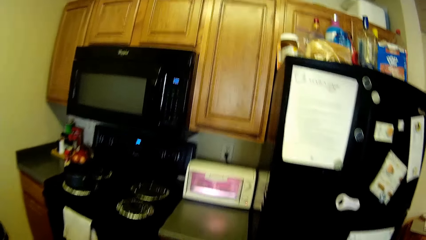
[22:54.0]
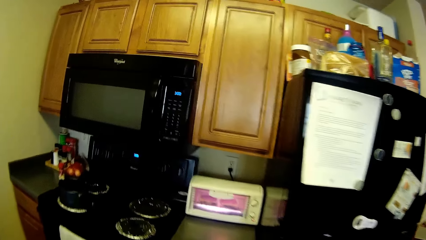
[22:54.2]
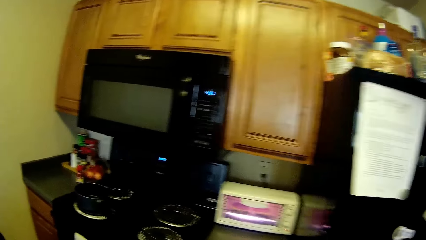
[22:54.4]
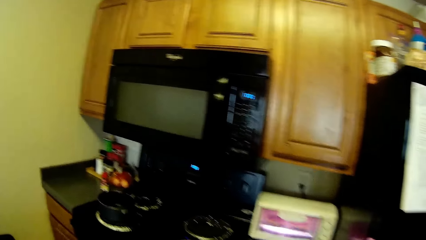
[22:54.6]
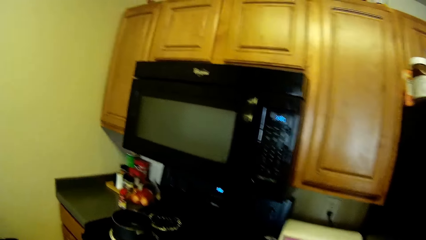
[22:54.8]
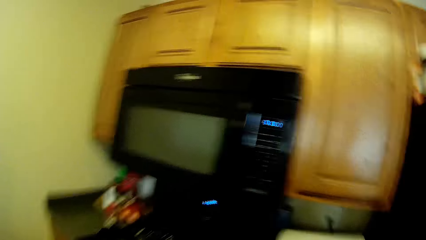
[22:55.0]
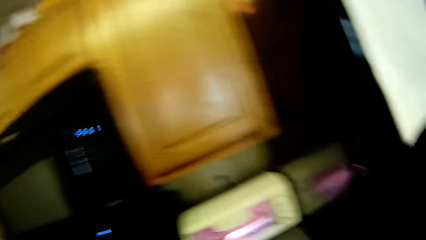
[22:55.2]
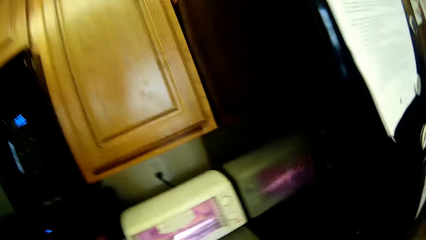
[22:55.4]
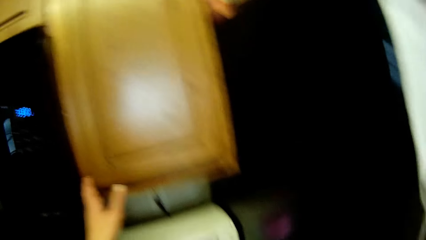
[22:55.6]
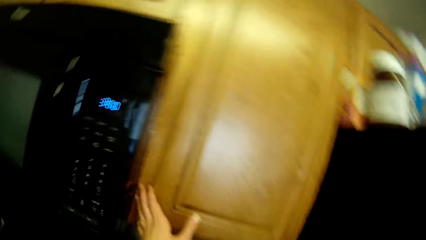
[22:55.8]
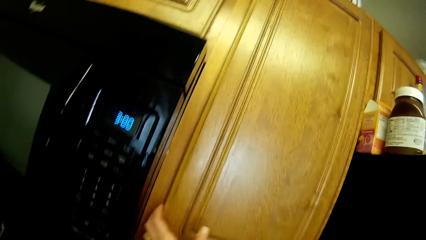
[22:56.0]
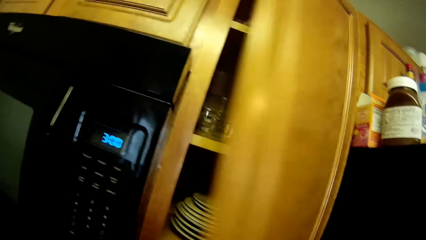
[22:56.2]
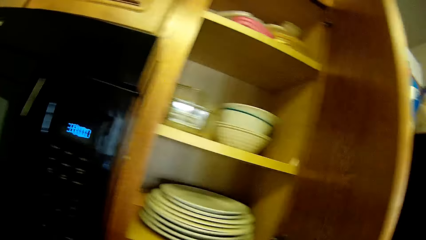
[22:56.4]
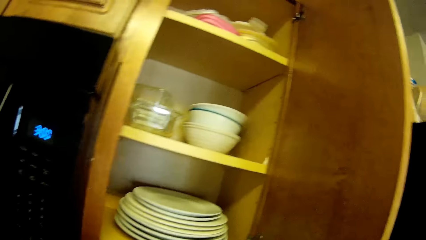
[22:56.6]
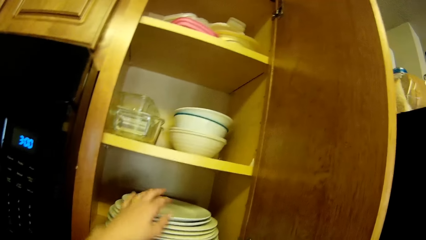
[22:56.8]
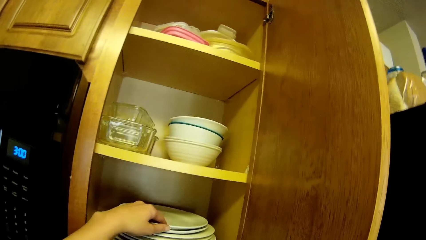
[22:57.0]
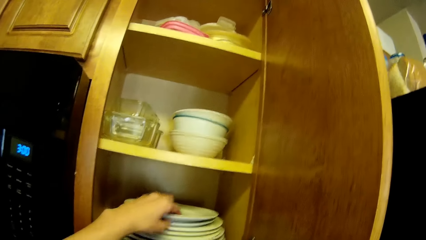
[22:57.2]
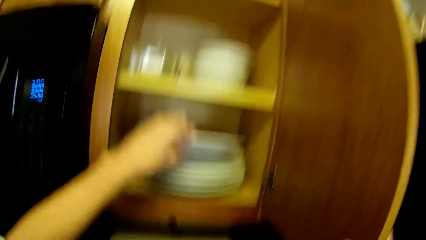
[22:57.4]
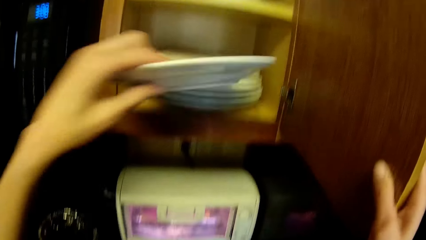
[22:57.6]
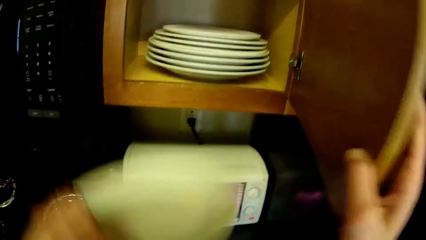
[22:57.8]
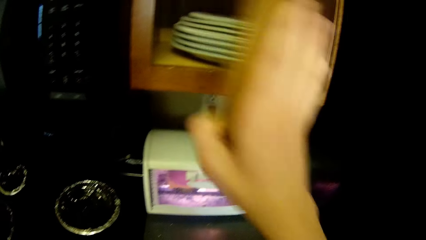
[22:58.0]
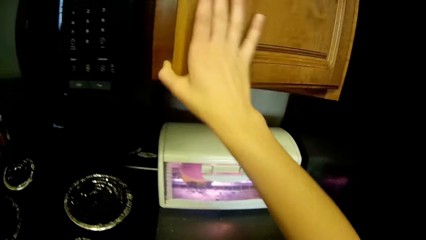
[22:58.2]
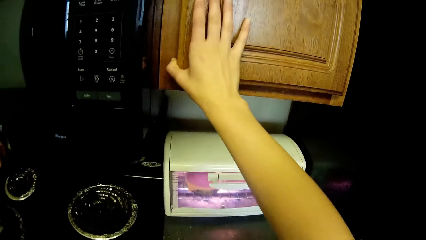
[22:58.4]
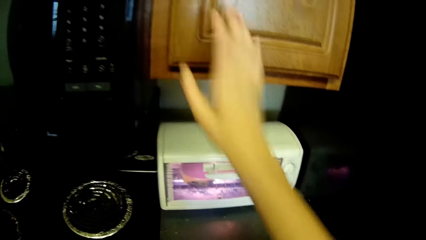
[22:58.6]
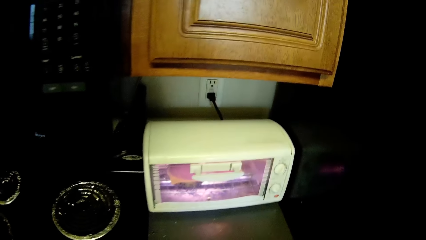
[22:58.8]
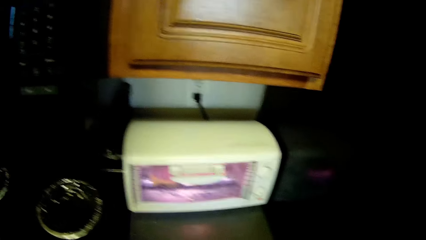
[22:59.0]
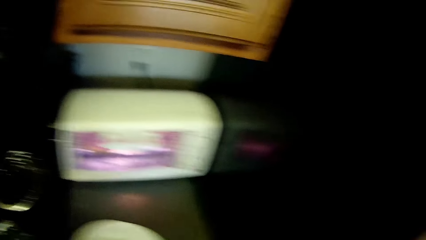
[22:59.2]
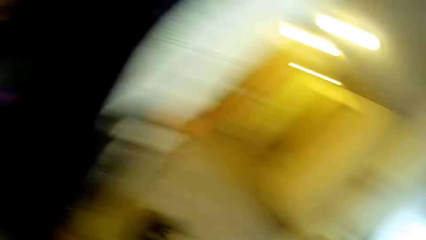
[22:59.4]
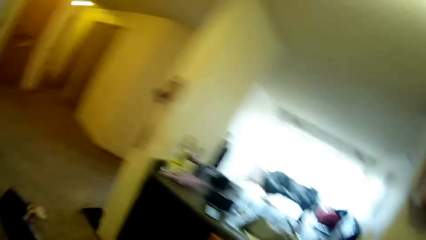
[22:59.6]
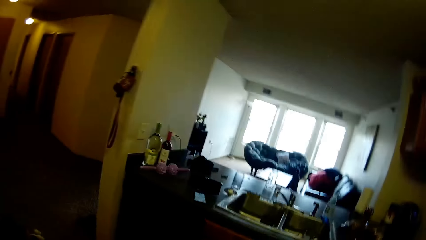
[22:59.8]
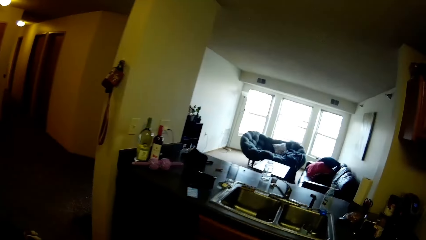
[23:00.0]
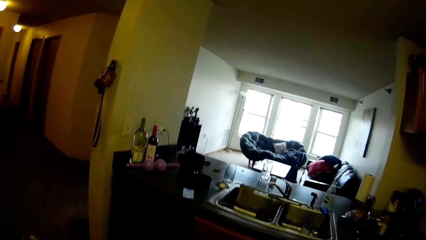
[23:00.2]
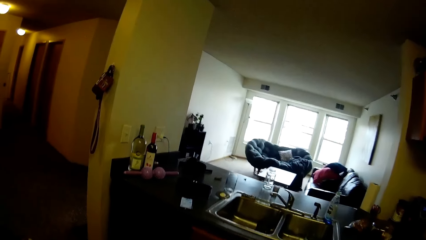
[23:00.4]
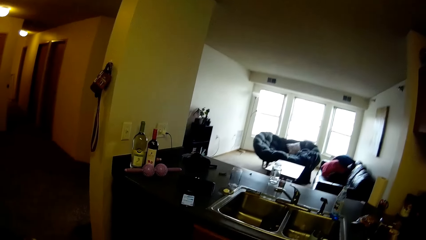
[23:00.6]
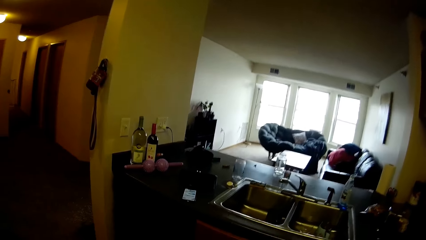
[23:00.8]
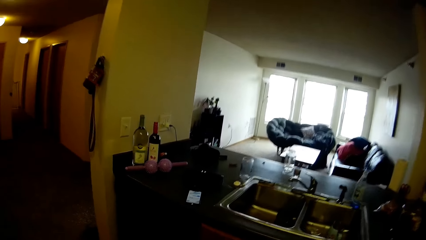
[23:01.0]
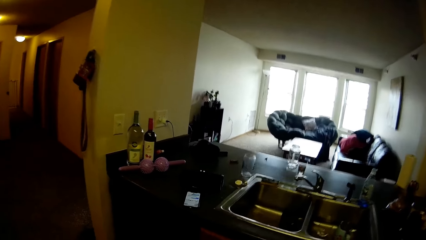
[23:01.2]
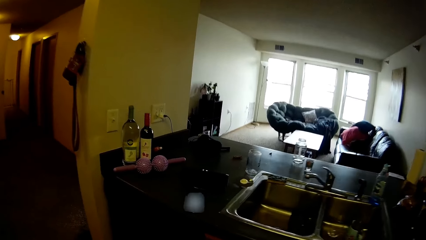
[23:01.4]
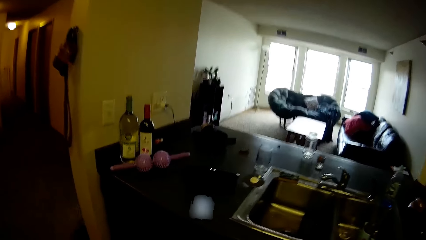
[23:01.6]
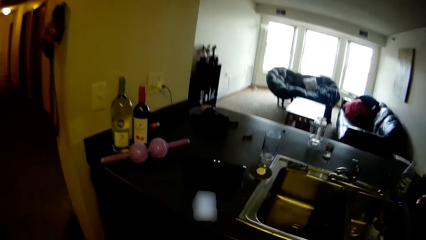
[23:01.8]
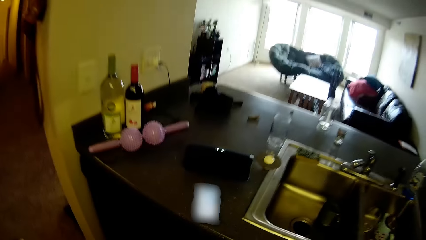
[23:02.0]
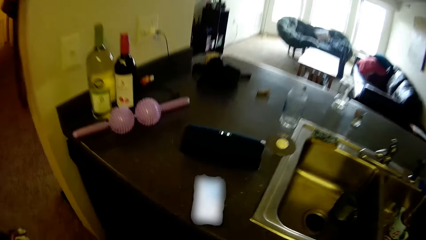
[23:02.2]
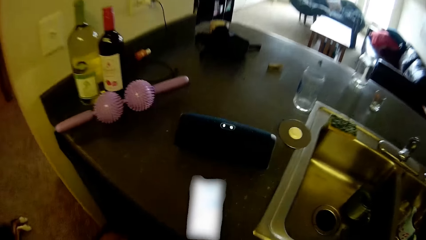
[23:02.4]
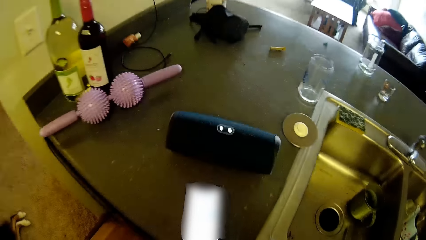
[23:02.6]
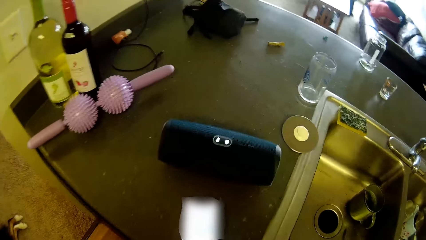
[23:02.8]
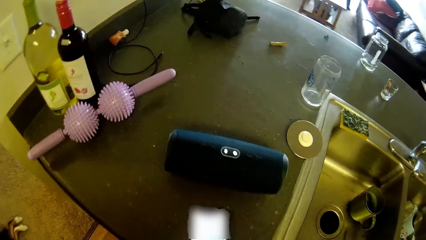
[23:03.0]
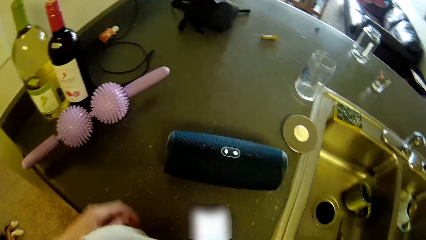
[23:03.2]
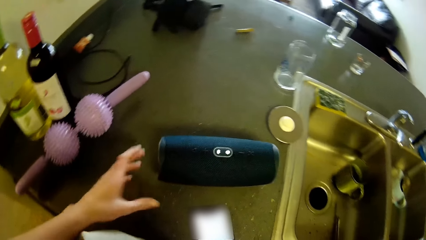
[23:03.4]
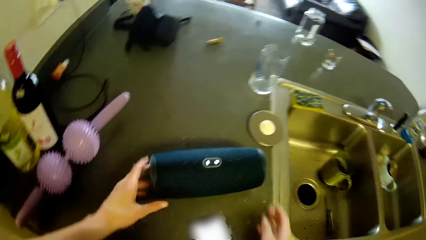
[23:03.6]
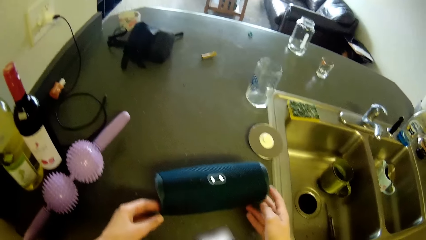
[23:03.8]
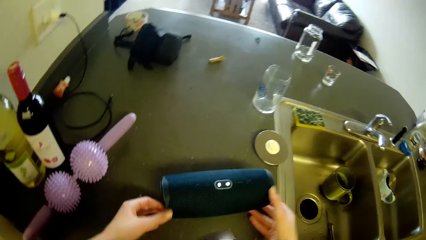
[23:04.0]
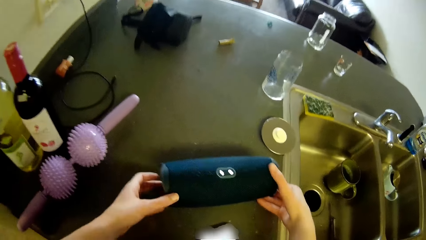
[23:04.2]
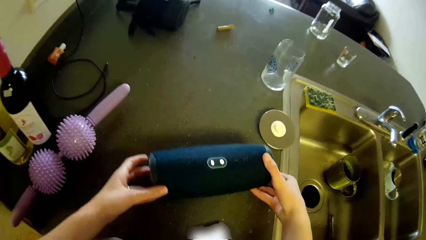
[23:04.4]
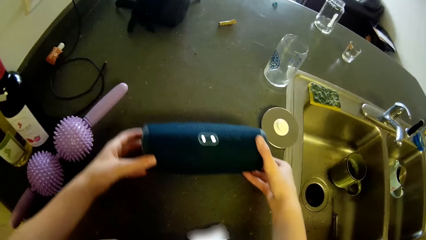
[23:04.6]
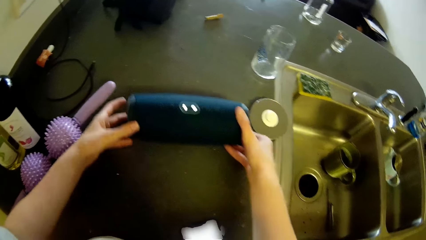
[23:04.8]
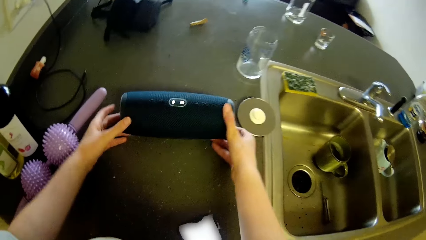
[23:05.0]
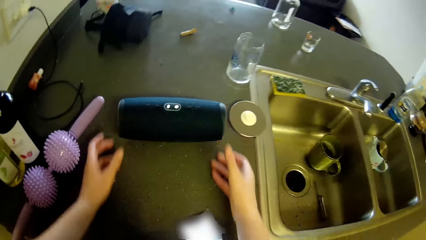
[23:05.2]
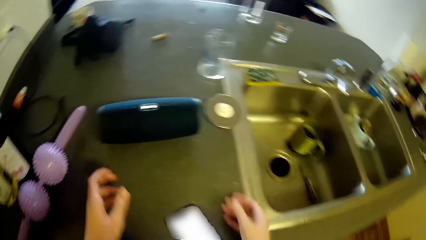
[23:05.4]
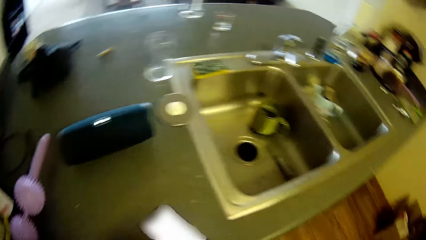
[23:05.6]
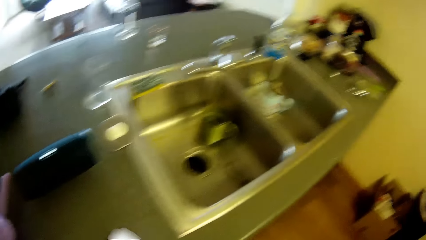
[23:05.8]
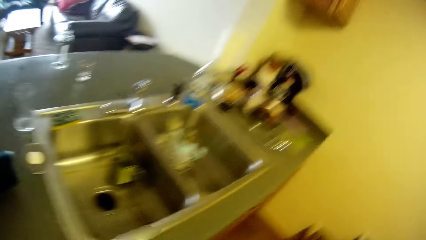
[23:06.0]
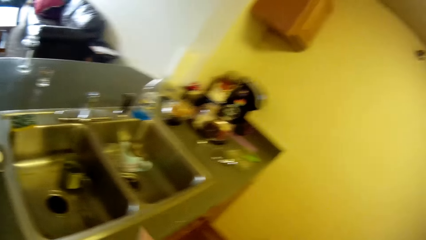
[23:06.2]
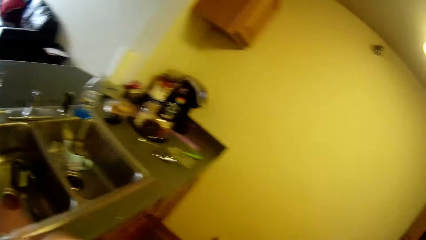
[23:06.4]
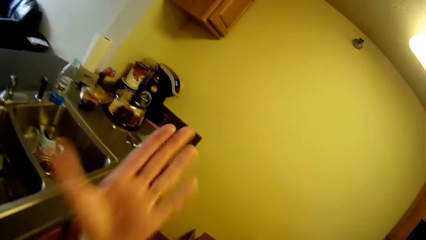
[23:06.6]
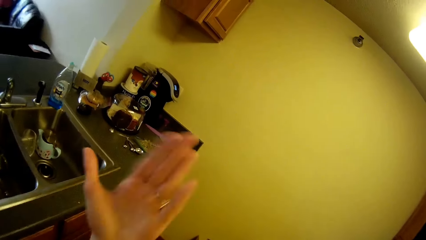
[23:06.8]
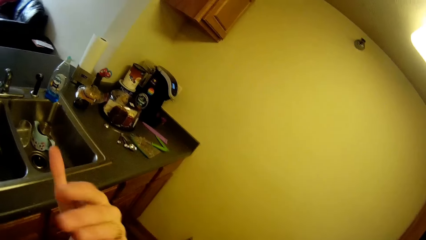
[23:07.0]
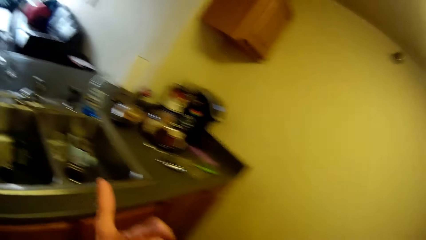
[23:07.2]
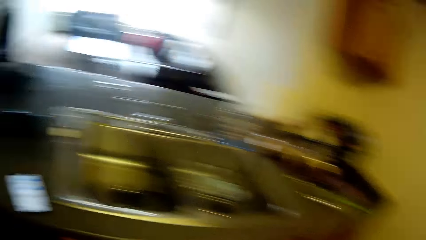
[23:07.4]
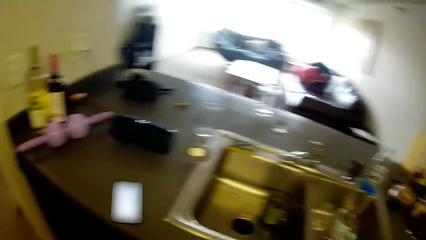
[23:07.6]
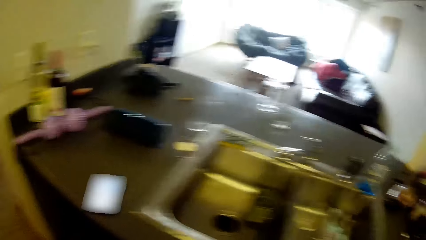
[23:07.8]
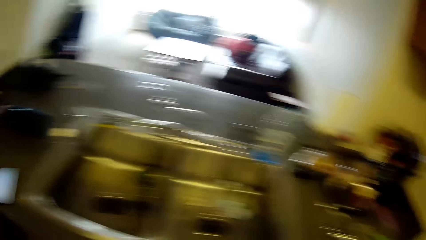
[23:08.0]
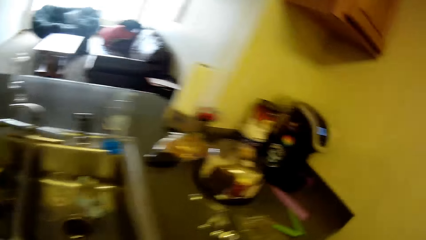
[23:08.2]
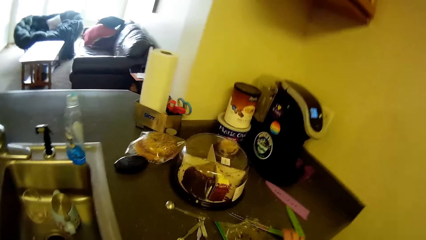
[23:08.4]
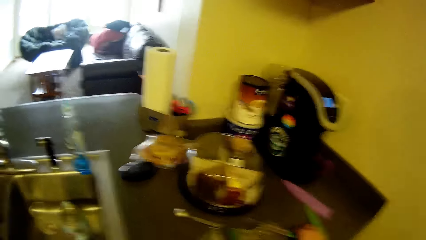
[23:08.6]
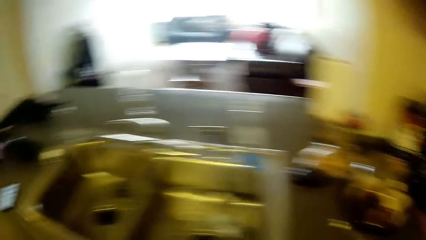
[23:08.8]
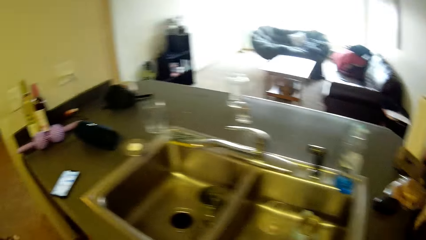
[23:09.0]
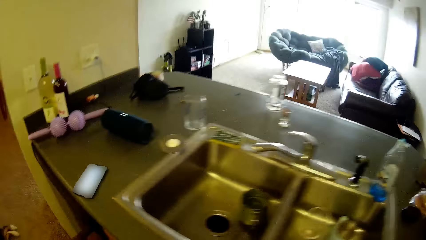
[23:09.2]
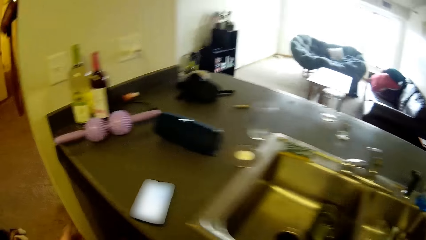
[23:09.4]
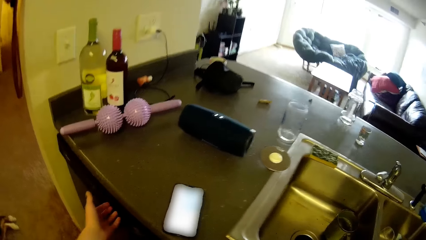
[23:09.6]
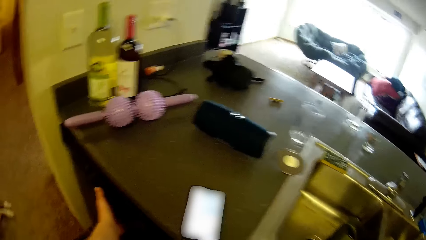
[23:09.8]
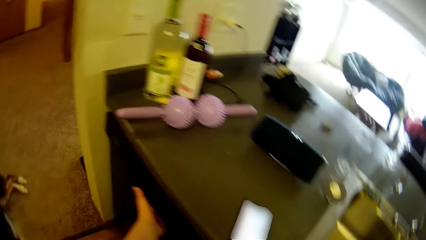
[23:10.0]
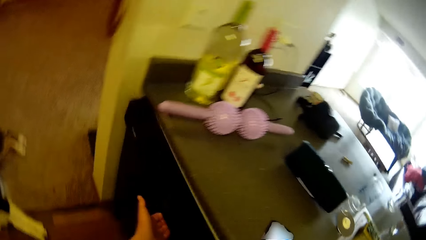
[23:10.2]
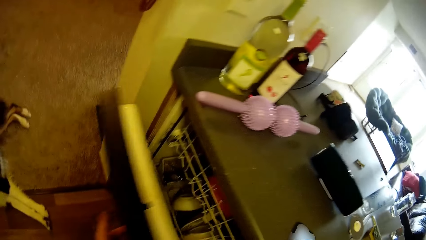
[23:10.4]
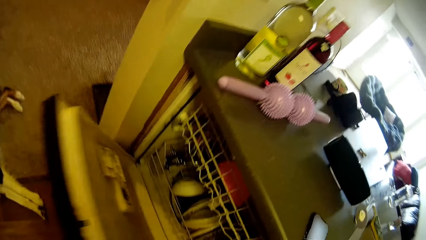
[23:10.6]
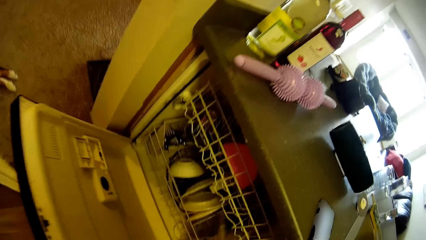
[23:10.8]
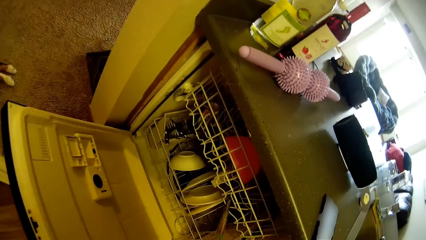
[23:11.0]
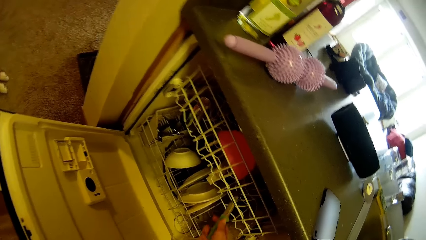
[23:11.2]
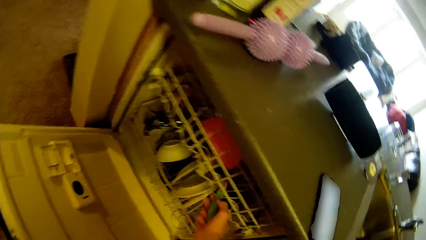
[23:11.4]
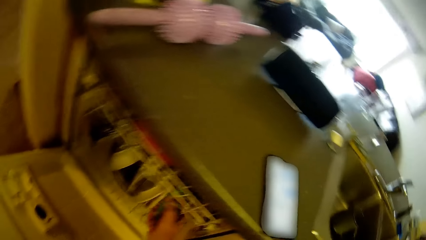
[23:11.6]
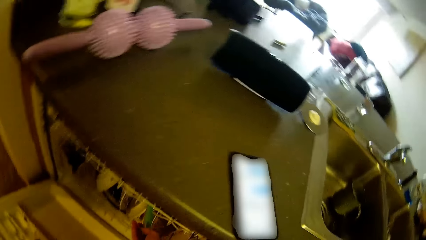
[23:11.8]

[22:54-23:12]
The camera wearer opens a cabinet with the left hand. They take out a plate from the cabinet with the left hand. They close the cabinet. They walk around the kitchen. They pick up a Bluetooth speaker from the sink with both hands, drop the Bluetooth speaker on the sink and move the speaker. They fan with the left hand. They shake the hand. They look around the kitchen. They open a drawer in the sink cabinet with the left hand.
